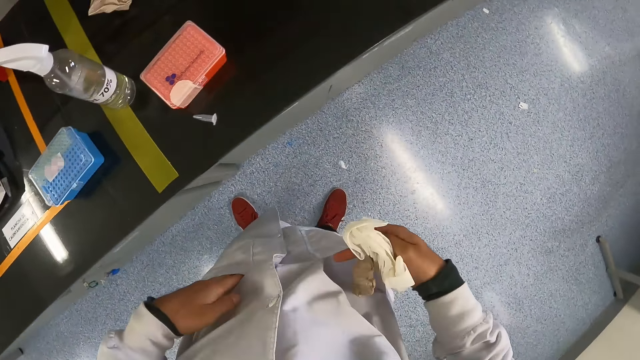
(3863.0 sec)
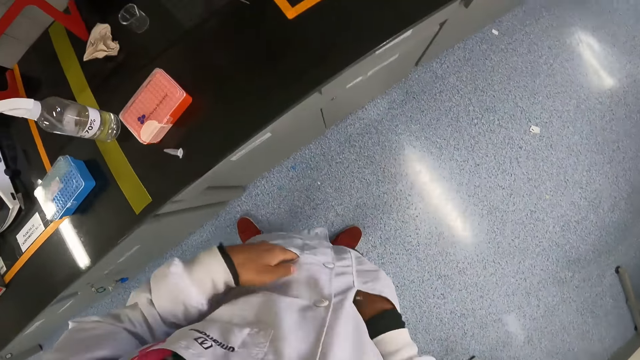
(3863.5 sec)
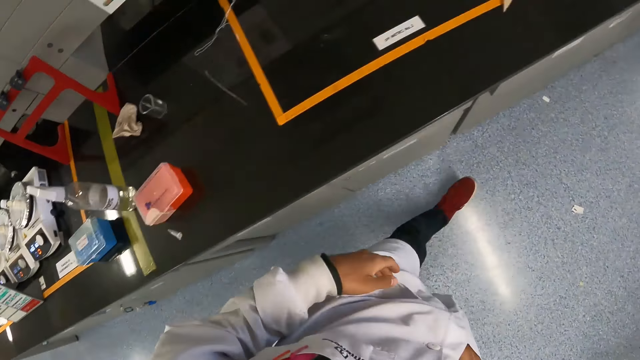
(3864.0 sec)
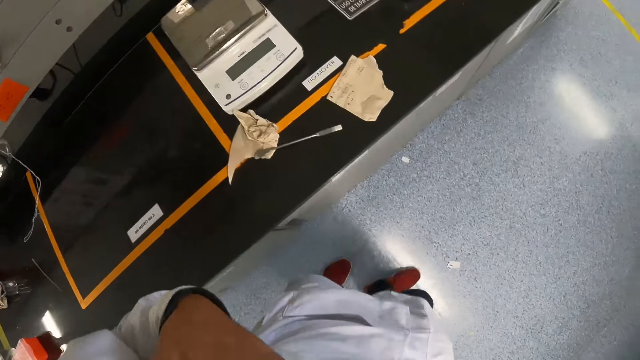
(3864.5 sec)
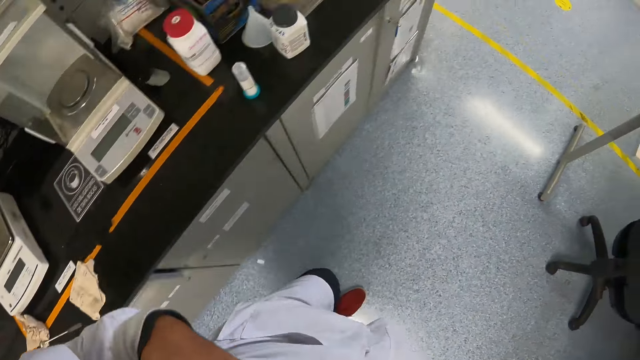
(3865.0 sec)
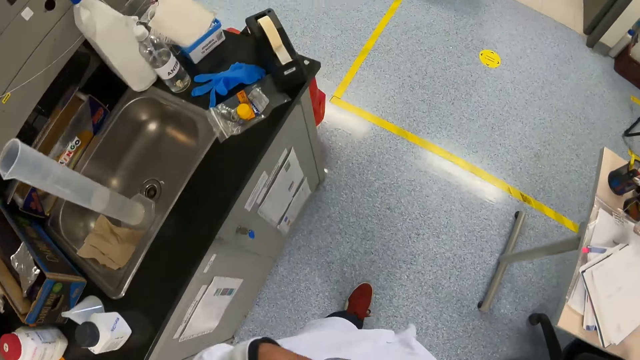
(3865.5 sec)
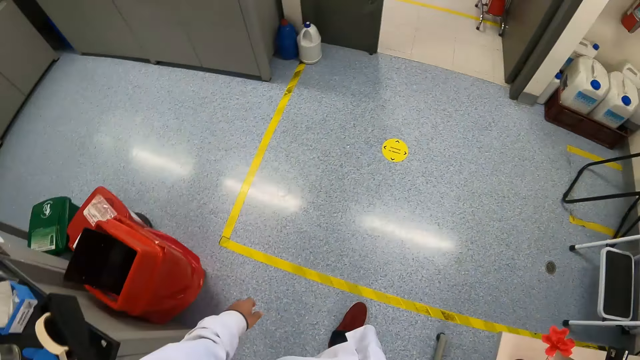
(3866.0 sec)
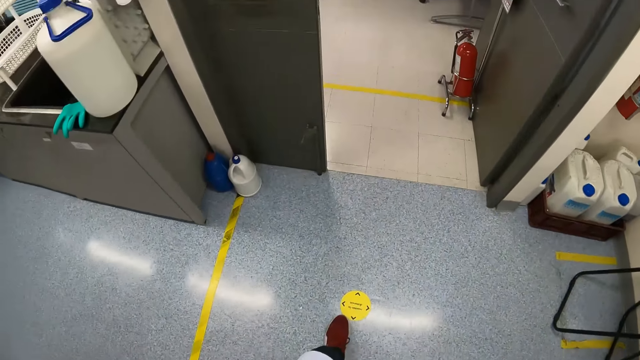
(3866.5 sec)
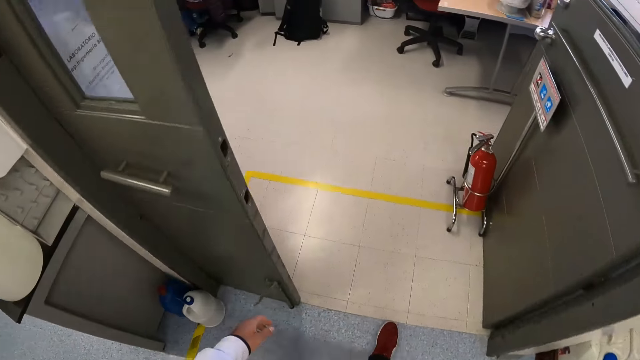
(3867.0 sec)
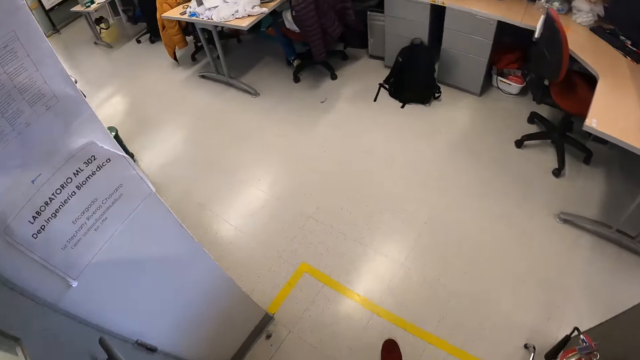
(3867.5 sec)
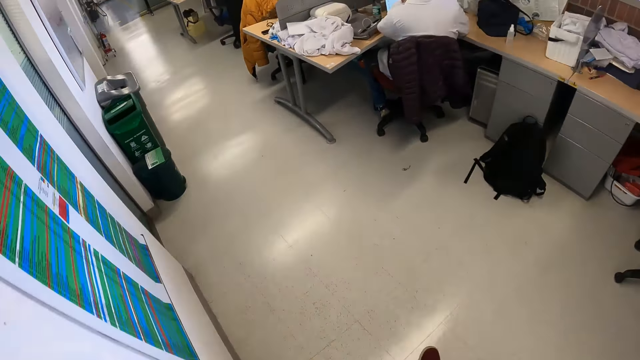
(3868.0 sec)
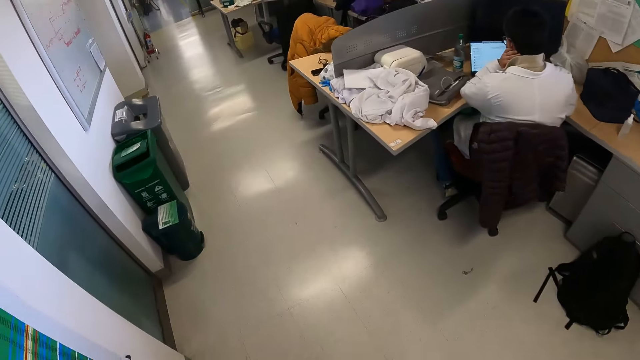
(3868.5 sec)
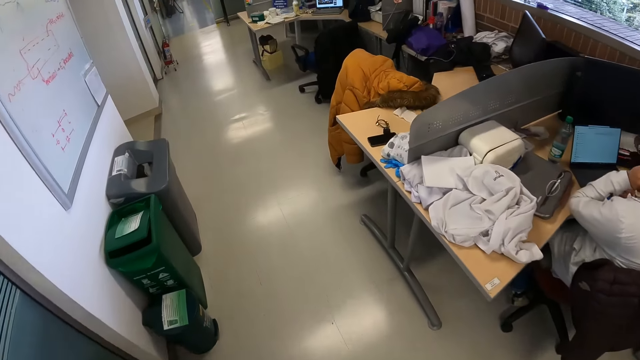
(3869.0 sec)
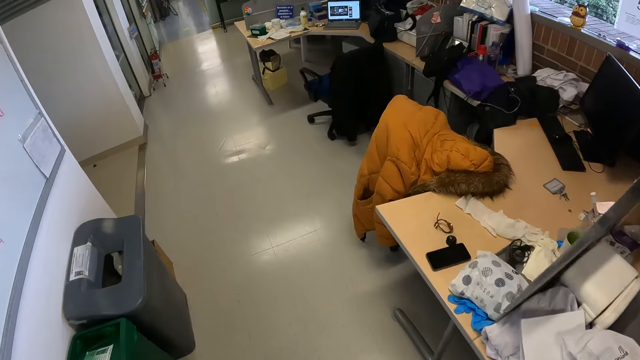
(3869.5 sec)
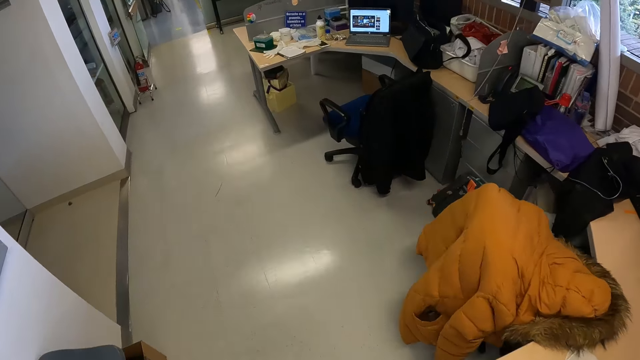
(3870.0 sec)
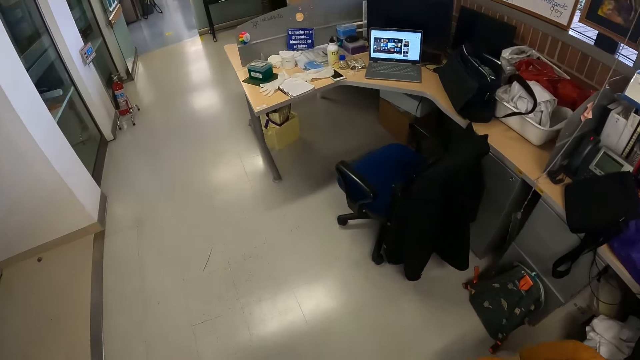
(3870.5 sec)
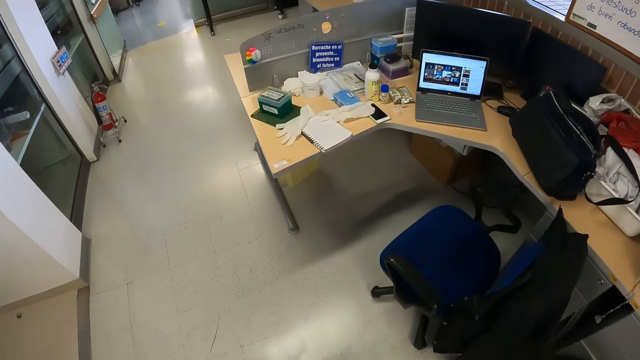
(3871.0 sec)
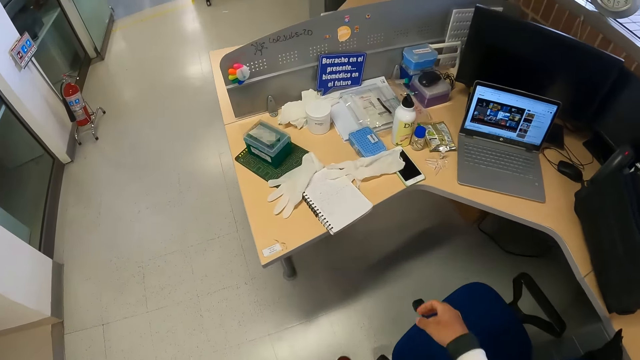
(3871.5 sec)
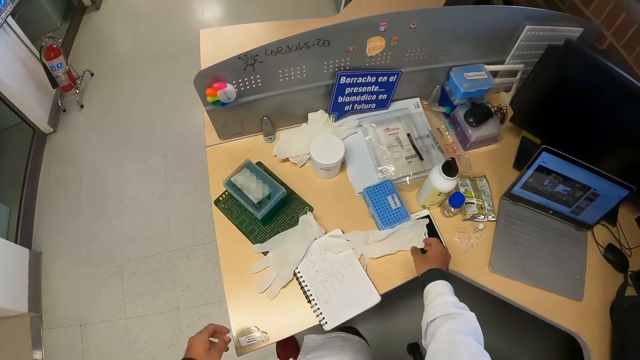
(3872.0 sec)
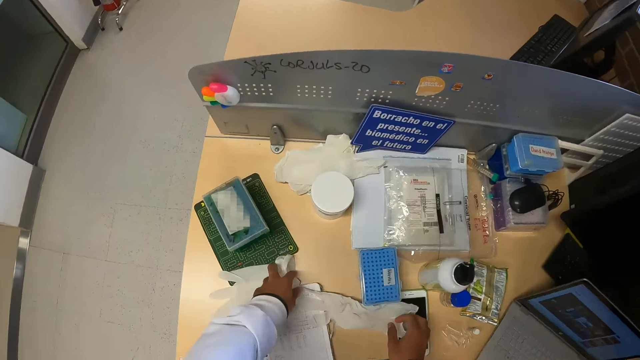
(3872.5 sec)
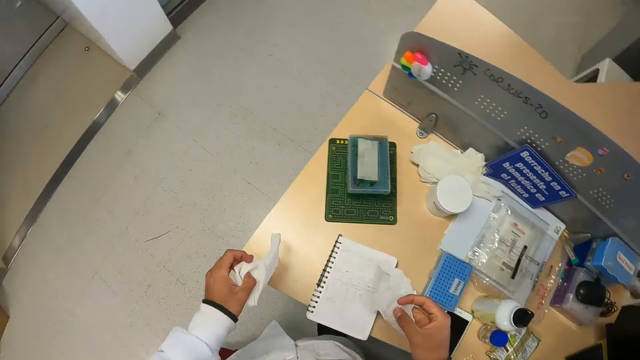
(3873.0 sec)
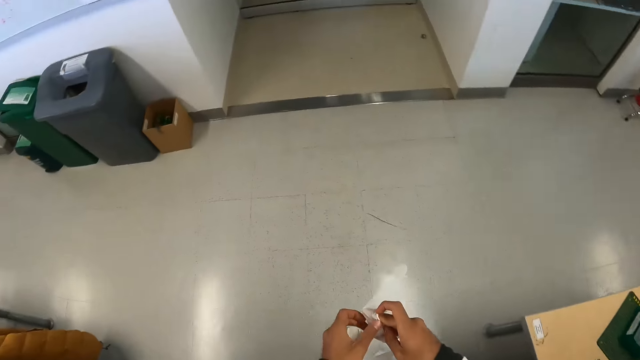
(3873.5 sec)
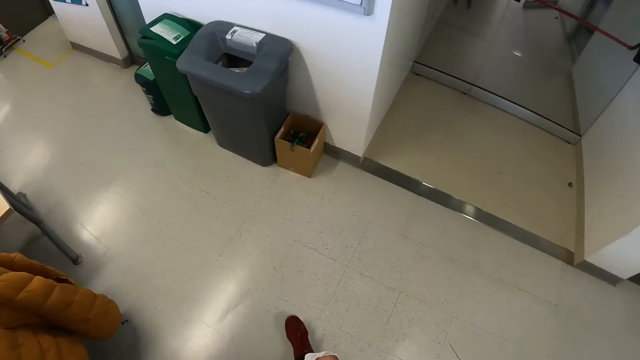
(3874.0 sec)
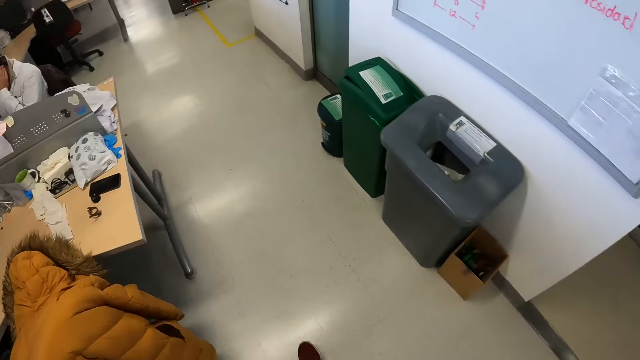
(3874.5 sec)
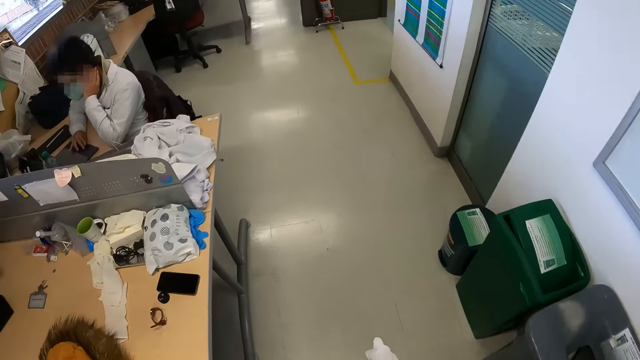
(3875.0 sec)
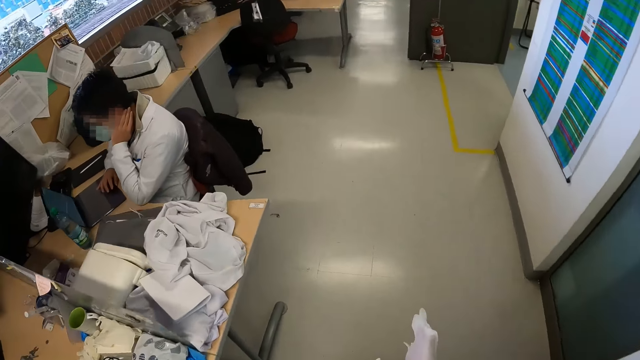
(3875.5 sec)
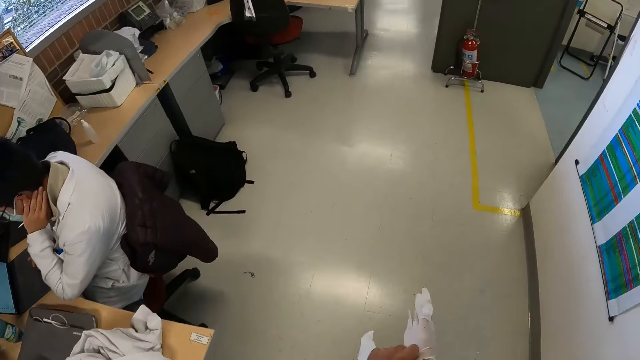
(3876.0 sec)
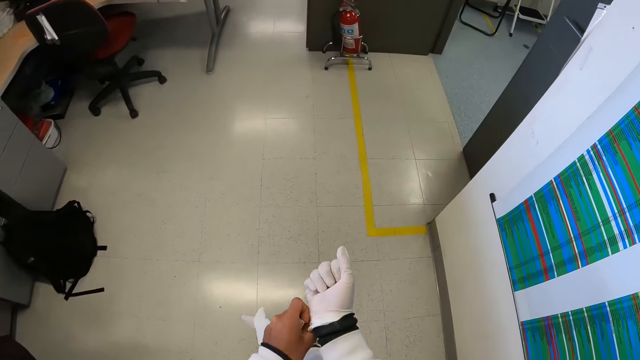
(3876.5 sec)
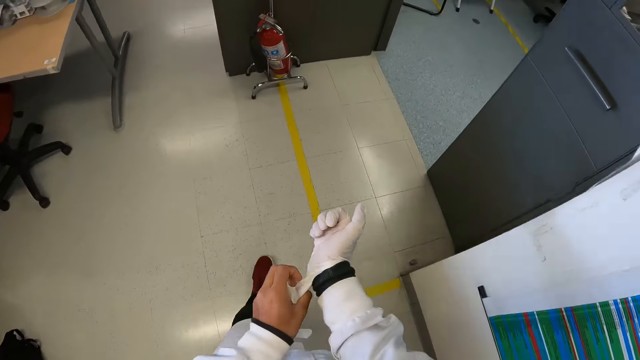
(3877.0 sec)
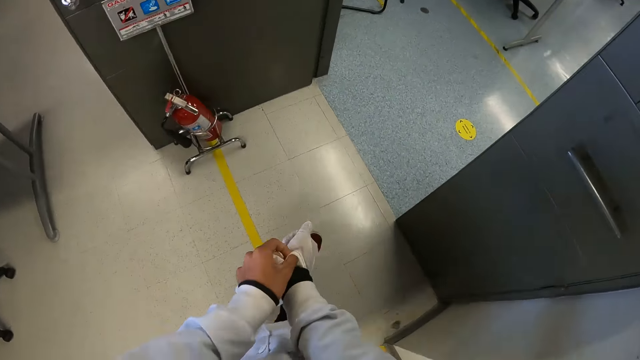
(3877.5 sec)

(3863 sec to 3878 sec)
The camera wearer brings out a glove from her coat with her right hand. She drops something. She puts the glove into the coat with her right hand. She walks around. She picks gloves from the table with both hands. She walks around. She wears the glove in her right hand.

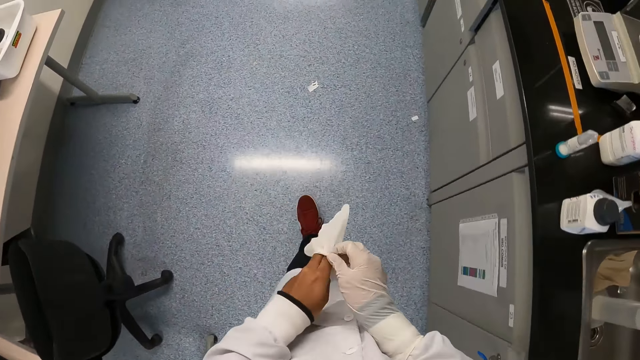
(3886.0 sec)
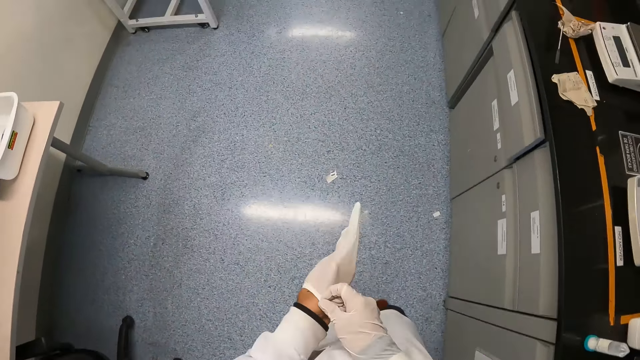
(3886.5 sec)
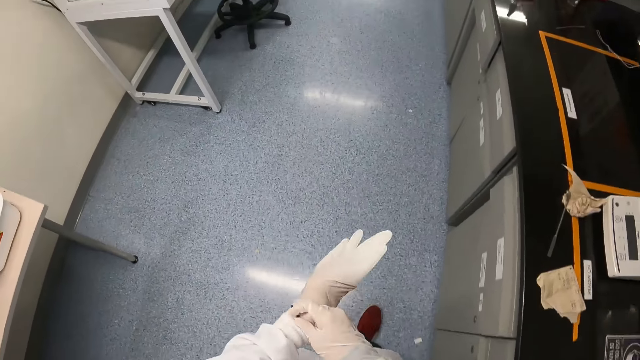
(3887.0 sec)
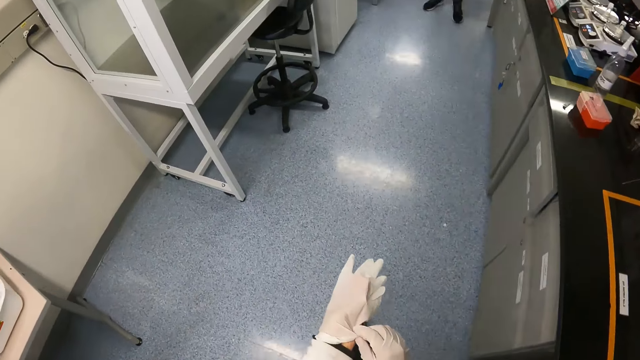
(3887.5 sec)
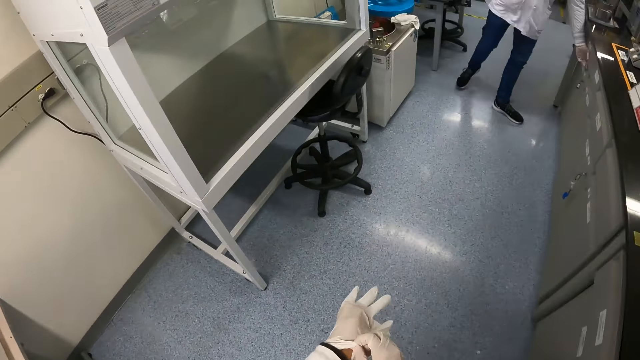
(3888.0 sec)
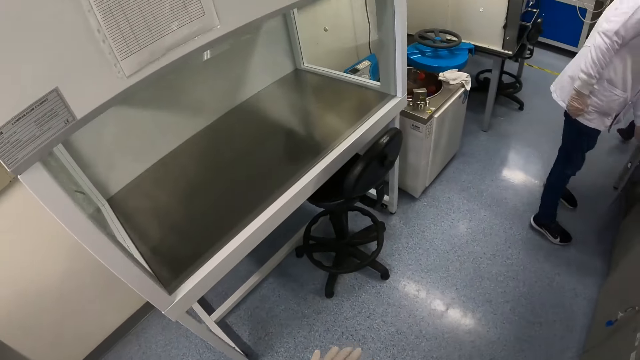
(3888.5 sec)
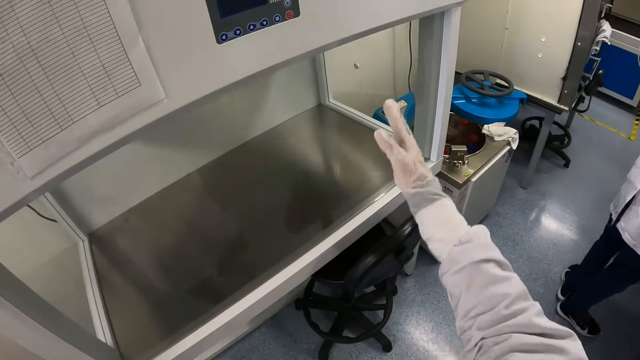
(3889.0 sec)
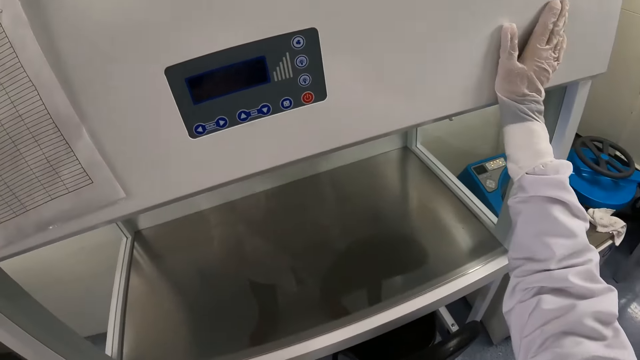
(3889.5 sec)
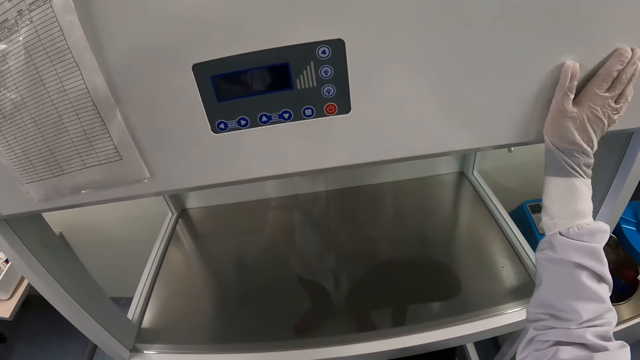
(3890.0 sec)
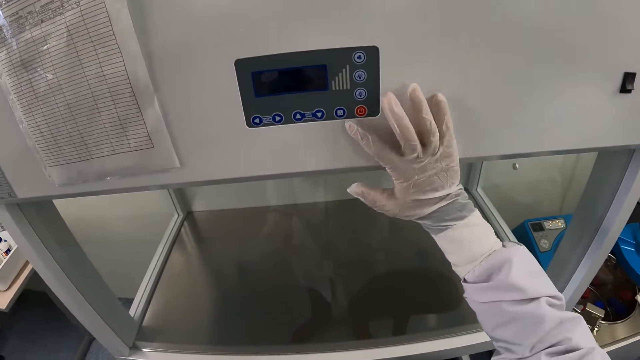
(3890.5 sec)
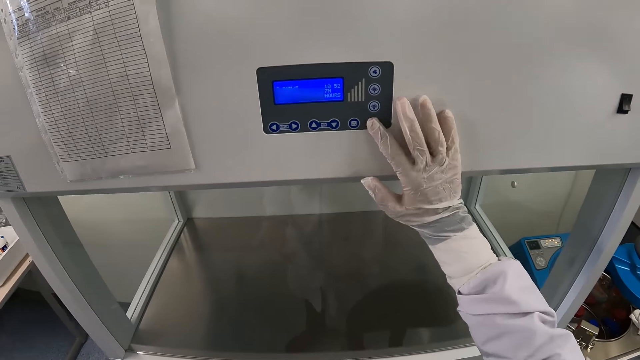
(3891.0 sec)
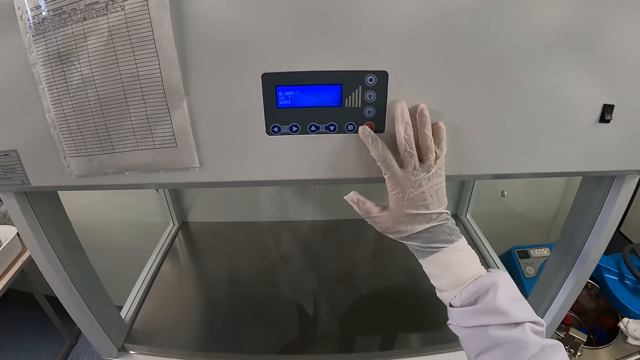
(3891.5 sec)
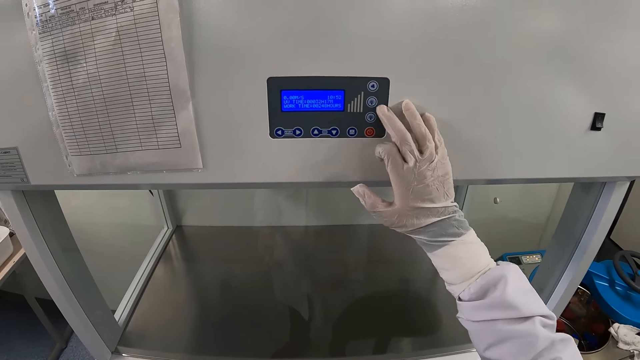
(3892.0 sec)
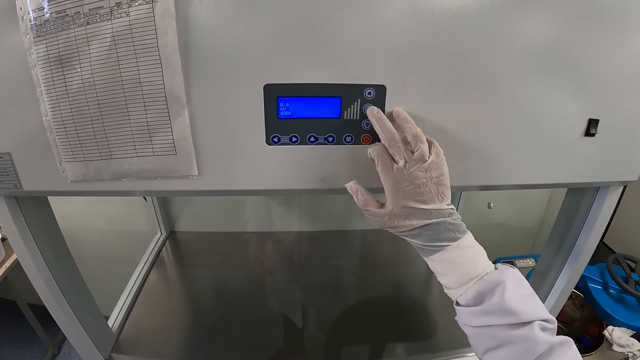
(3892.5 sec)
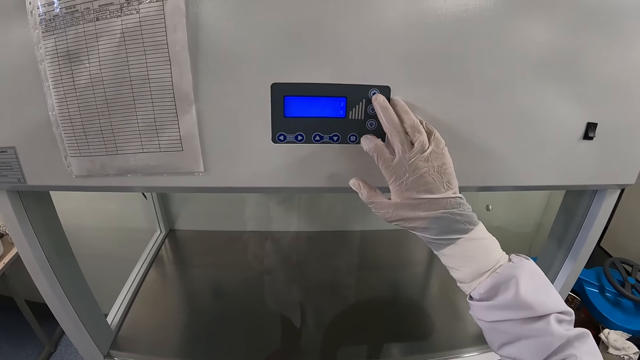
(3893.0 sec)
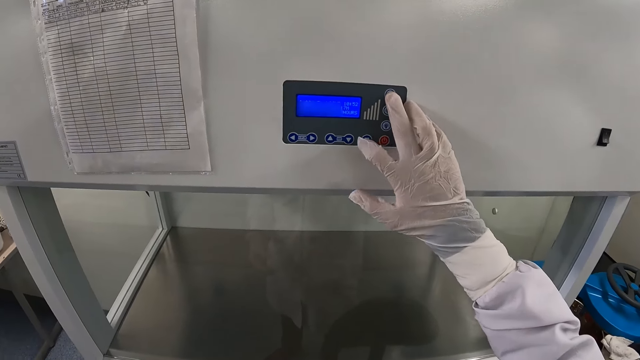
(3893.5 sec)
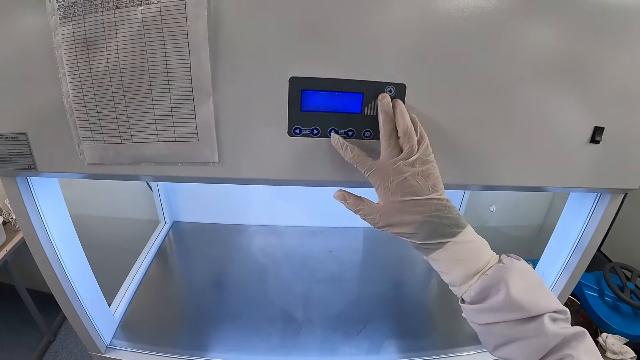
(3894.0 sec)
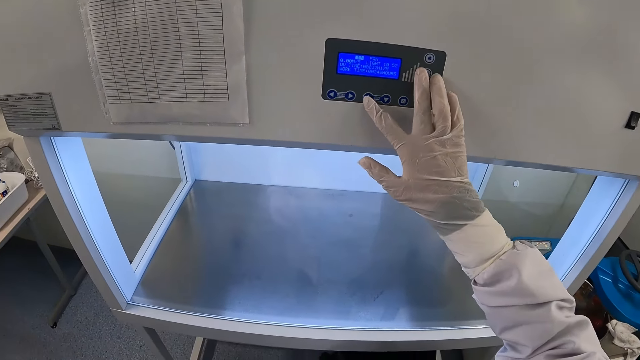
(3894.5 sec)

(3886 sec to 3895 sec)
The camera wearer wears the glove in her left hand. She operates a machine with her right hand.
